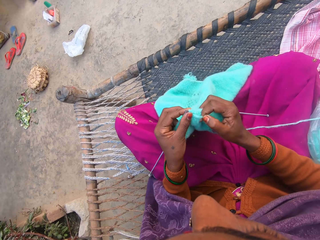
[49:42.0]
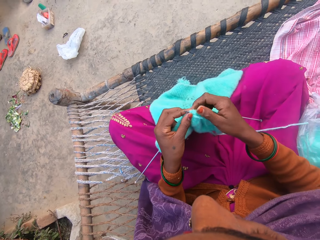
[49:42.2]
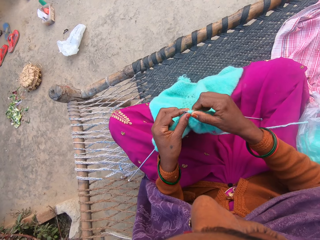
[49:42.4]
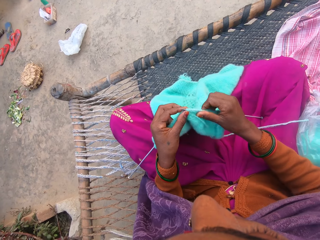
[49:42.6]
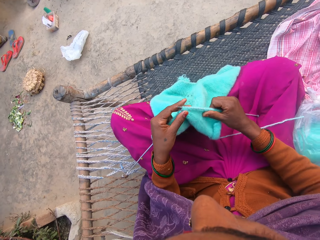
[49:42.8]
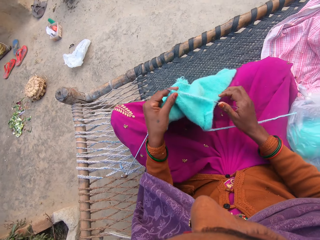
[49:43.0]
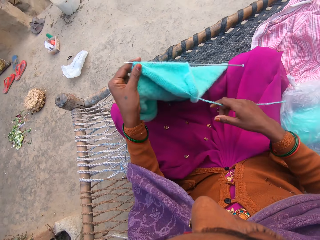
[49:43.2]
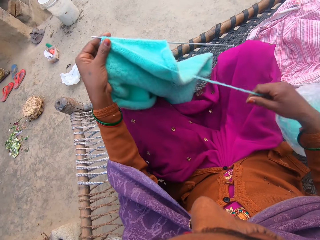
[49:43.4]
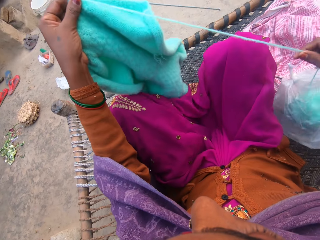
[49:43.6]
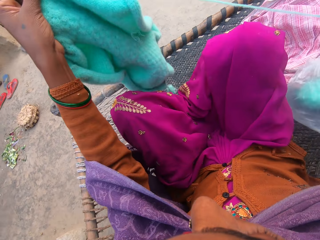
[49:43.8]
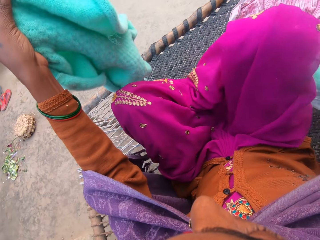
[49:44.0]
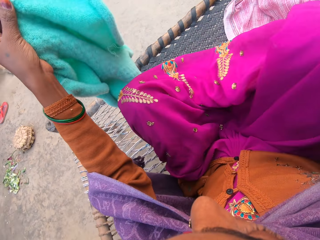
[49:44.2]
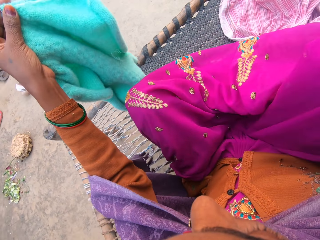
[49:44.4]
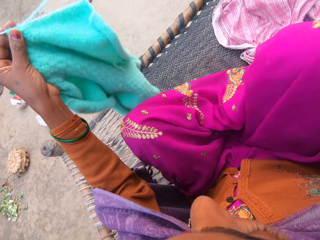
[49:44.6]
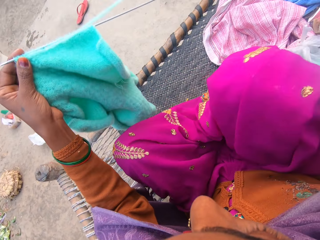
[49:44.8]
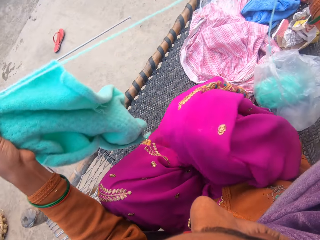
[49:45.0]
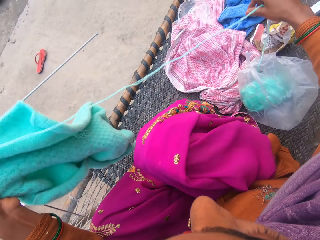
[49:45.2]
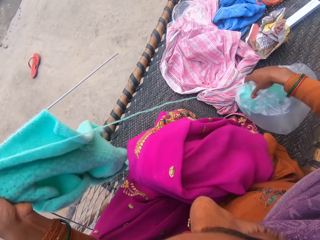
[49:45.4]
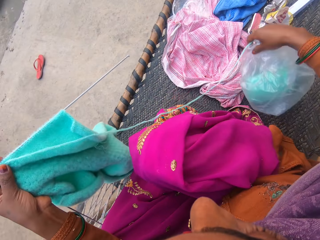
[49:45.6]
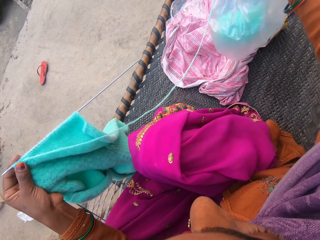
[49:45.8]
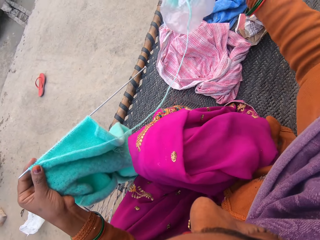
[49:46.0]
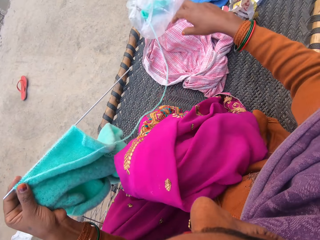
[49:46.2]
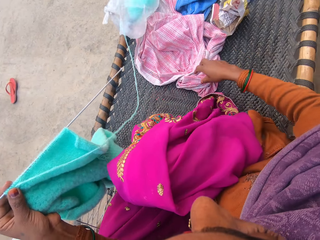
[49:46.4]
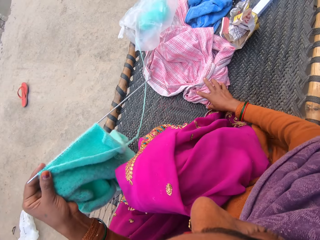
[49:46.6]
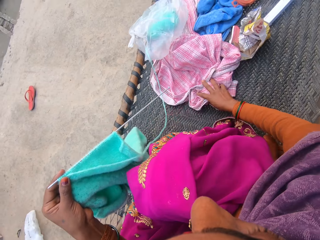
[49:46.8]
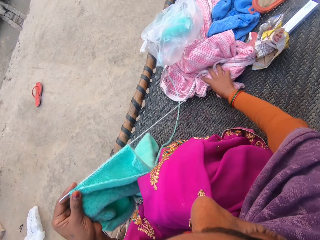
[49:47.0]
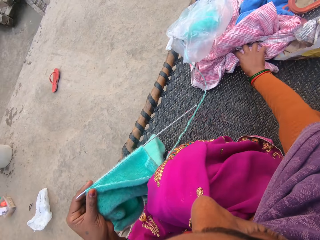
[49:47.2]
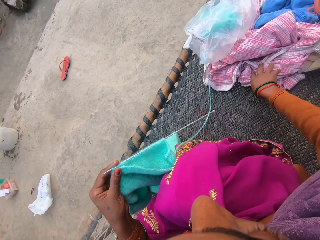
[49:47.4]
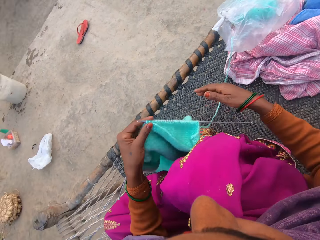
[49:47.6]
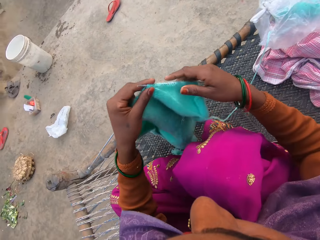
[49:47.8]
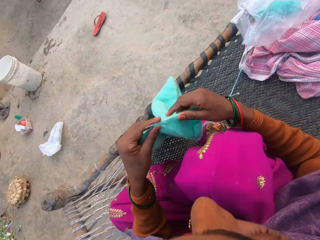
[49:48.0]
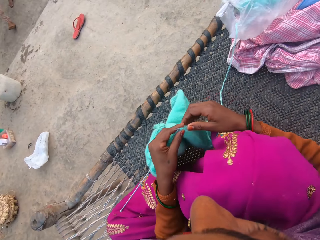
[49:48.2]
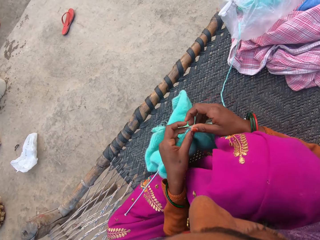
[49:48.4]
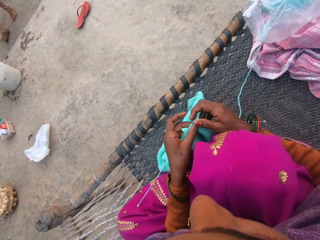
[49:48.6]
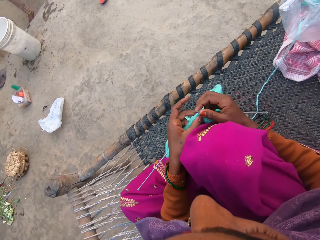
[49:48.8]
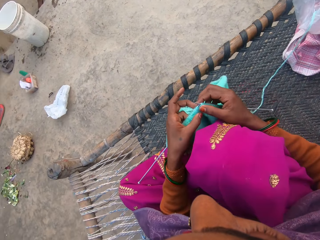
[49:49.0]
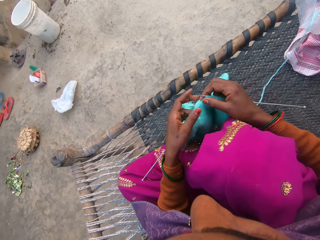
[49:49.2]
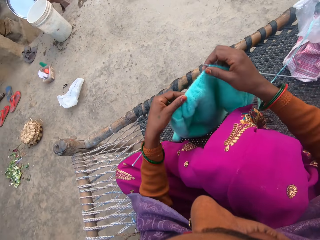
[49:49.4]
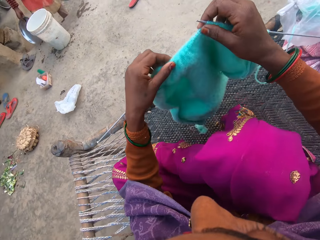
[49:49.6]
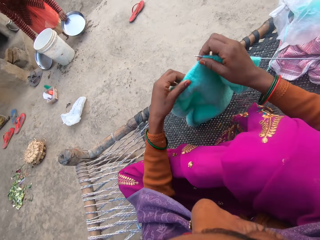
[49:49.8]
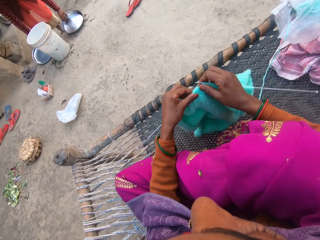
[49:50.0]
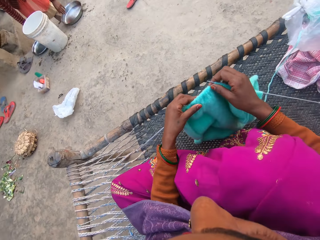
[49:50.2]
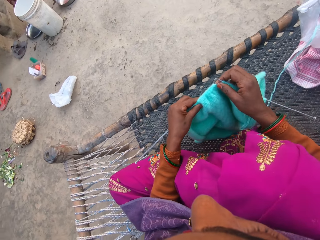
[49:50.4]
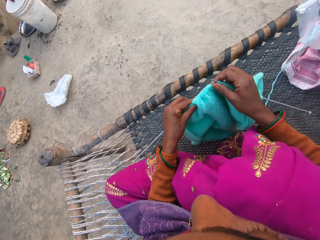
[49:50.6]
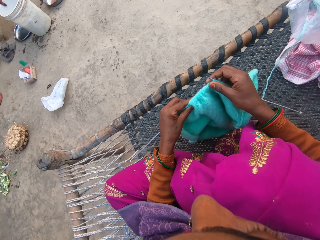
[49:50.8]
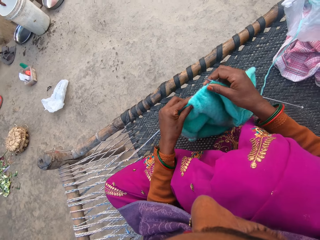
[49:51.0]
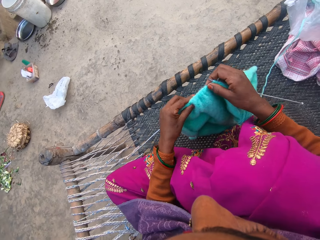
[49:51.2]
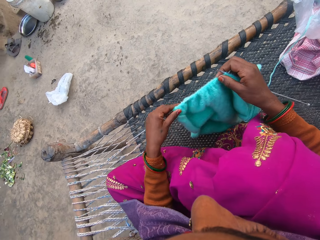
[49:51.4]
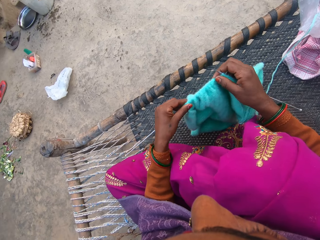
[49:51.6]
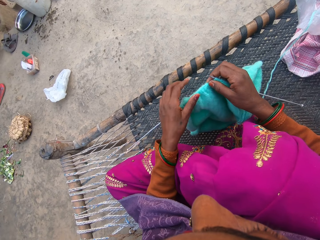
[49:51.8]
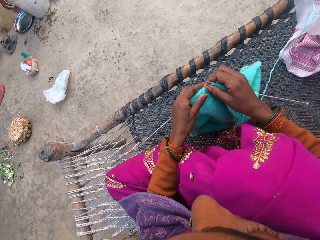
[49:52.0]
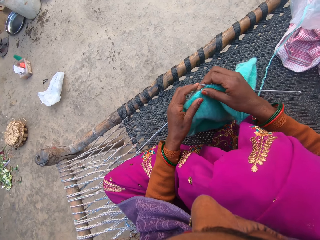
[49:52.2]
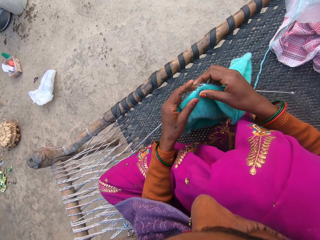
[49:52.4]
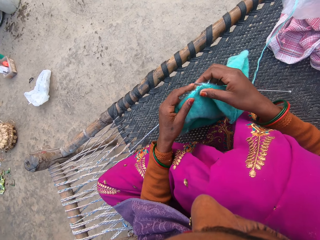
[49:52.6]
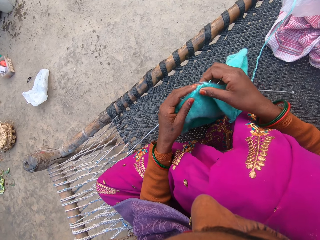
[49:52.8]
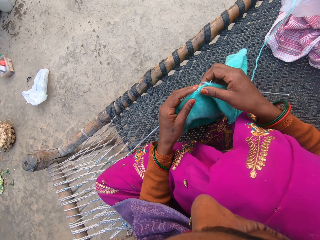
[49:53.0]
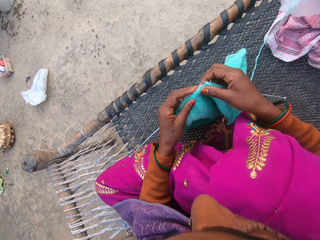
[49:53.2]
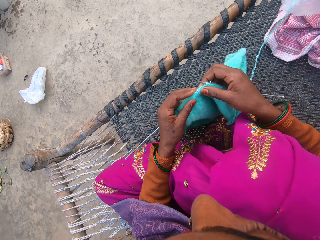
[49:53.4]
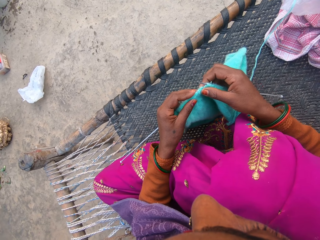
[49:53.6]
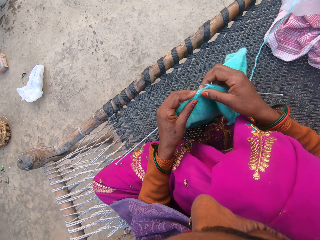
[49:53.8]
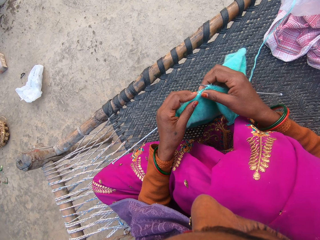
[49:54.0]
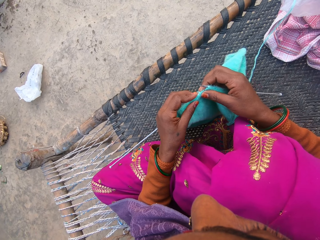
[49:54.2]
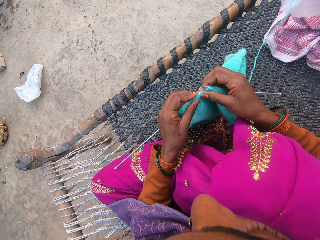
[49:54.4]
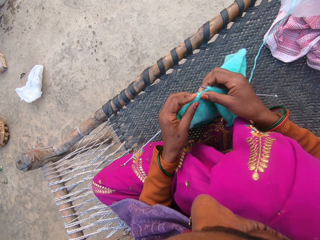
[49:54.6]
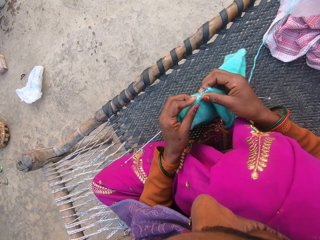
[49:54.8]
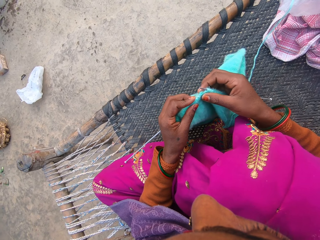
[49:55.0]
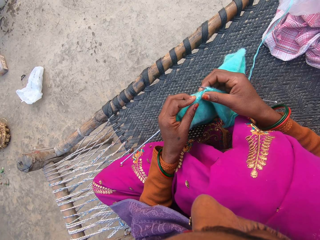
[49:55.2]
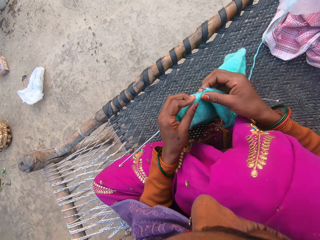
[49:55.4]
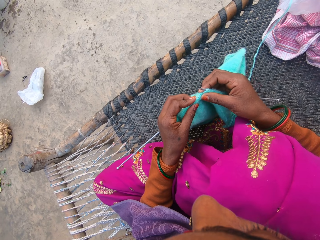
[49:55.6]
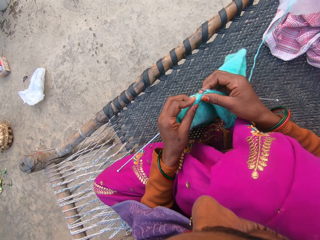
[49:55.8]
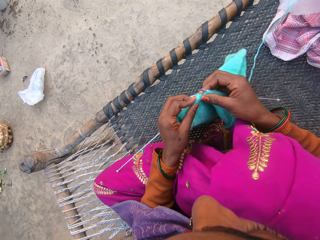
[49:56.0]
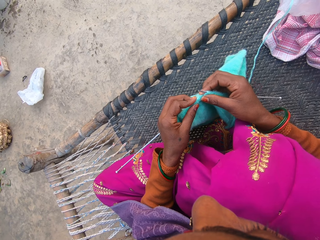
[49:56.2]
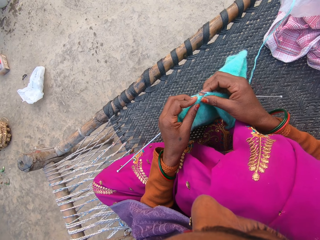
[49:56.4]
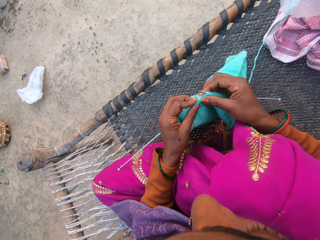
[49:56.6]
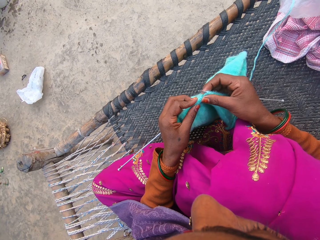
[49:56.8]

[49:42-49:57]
The camera wearer lifts a fabric. She adjusts the ball of yarn on her work surface. She pulls a yarn. She picks up a yarn roll and throws down the yarn roll. She adjusts a shirt on her work surface. She moves a cloth. A woman pours water from a bucket. The camera wearer lifts the fabric. She adjusts the sweater on the needle. The woman places down the serving trays. The camera wearer moves the fabric. She puts the knitting needle on the fabric.

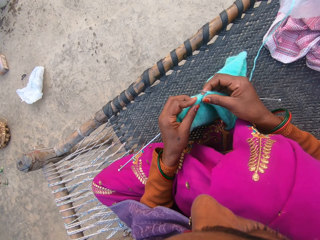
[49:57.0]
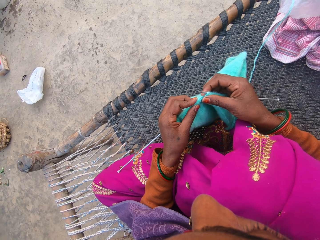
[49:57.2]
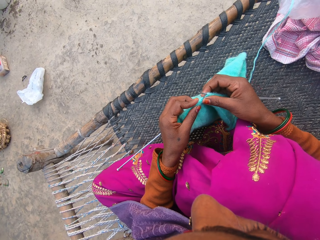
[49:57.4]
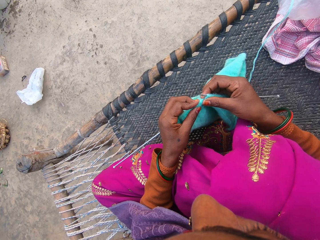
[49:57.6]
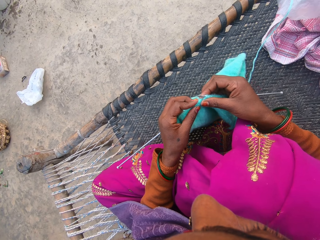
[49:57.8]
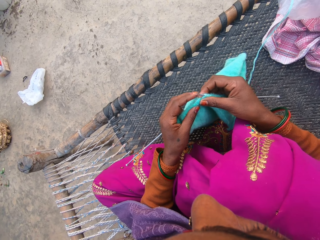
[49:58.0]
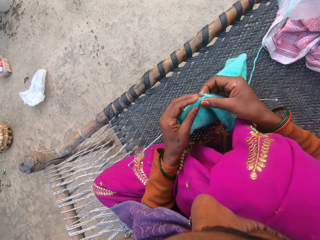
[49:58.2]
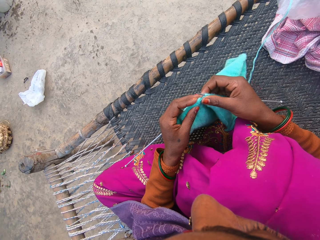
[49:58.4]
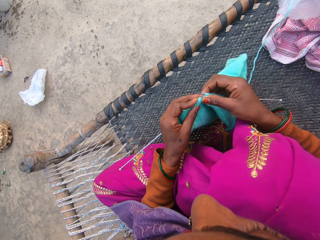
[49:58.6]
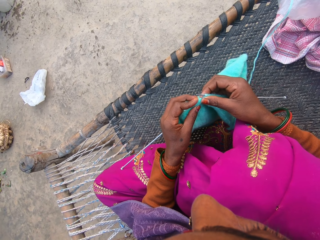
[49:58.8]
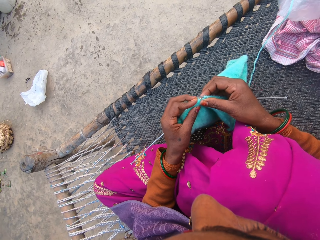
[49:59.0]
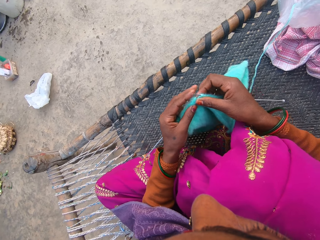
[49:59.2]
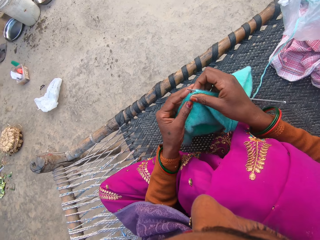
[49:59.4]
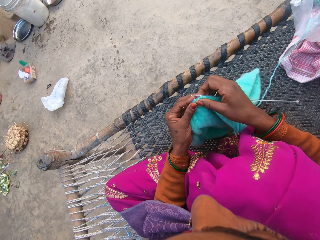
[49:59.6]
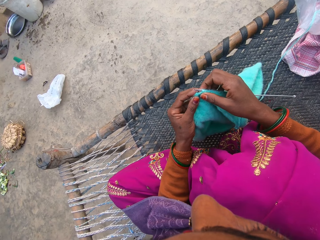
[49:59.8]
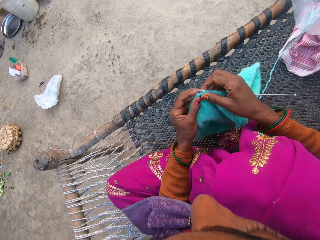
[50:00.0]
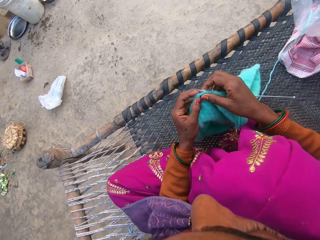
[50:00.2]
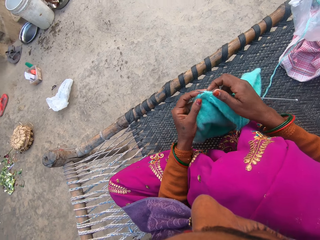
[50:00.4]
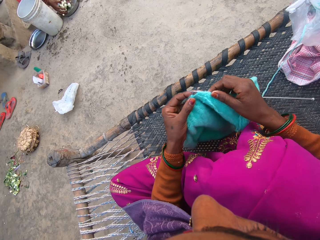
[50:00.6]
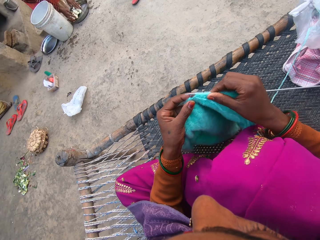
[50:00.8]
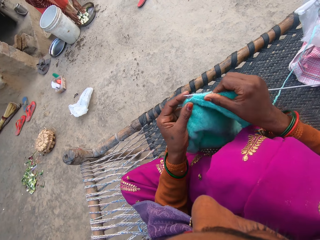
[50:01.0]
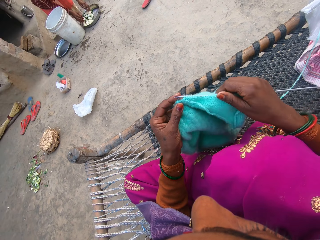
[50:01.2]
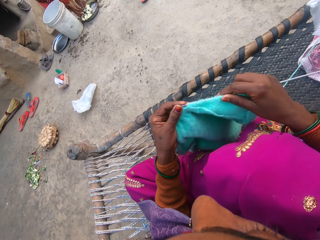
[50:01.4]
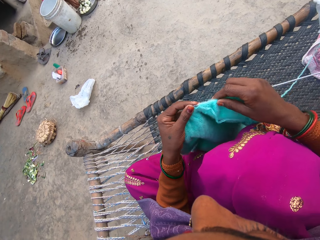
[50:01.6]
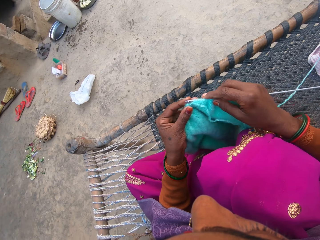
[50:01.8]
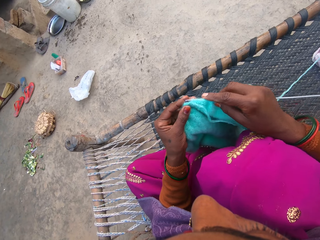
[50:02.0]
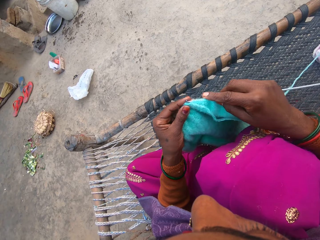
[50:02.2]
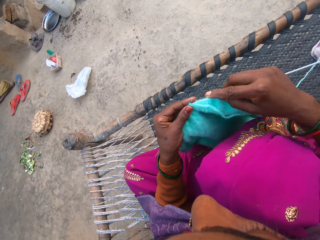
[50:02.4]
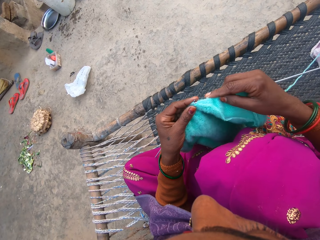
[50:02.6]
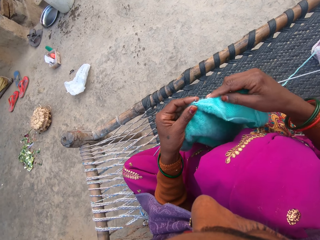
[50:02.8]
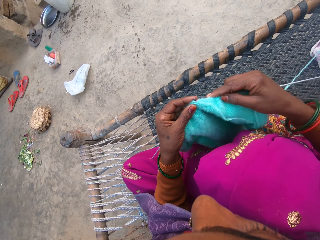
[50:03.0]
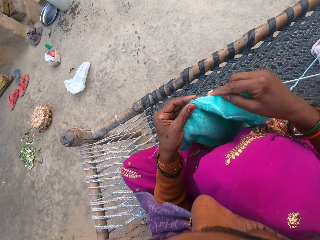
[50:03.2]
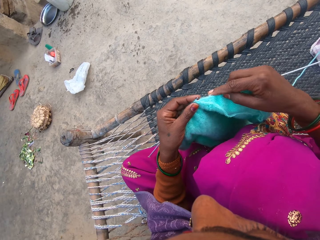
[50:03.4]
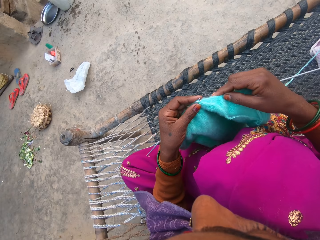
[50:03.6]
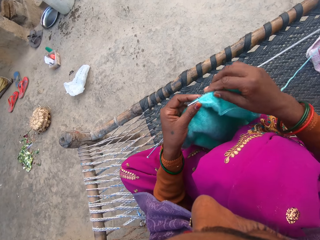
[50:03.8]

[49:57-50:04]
The camera wearer knits the sweater with the pair of needles and the yarn.
